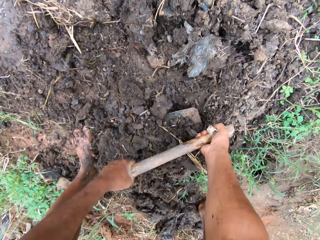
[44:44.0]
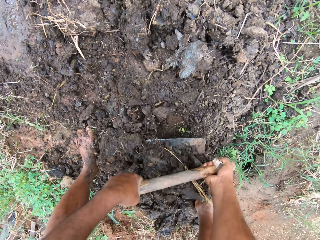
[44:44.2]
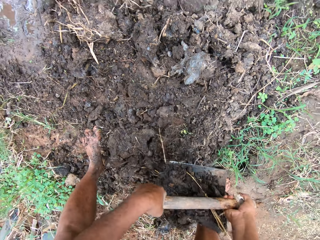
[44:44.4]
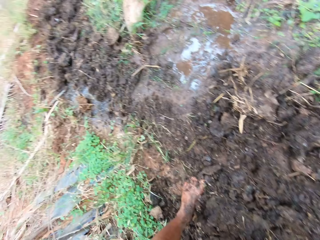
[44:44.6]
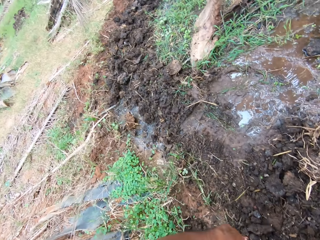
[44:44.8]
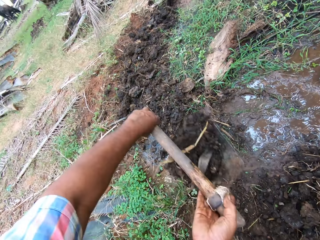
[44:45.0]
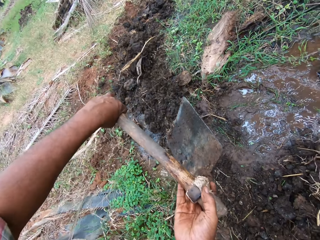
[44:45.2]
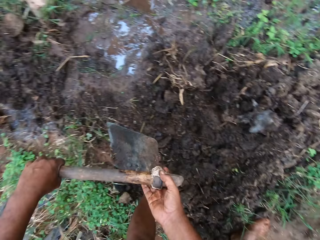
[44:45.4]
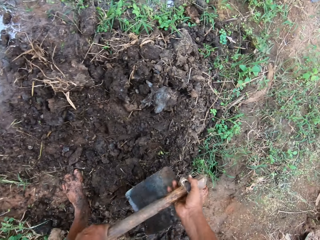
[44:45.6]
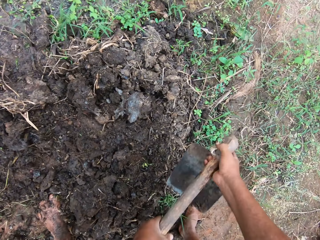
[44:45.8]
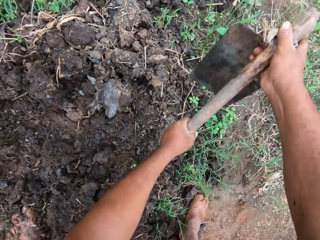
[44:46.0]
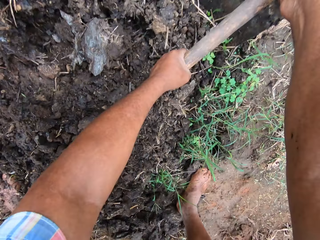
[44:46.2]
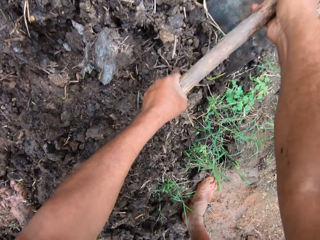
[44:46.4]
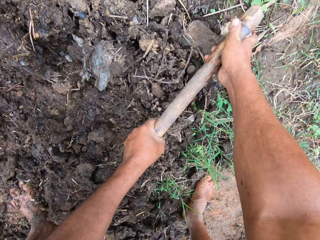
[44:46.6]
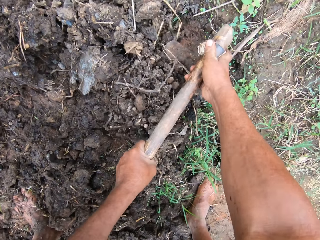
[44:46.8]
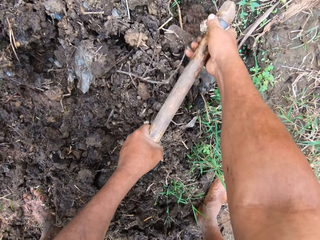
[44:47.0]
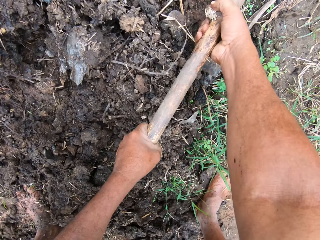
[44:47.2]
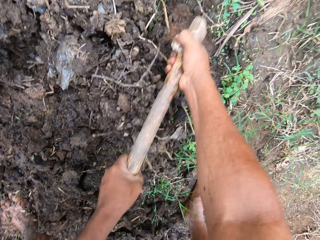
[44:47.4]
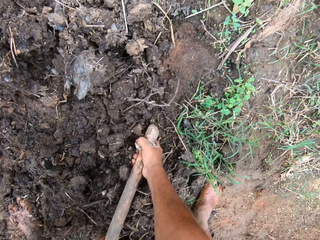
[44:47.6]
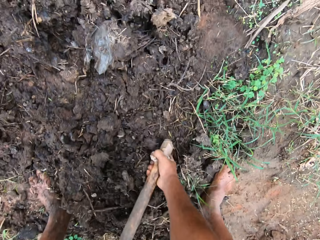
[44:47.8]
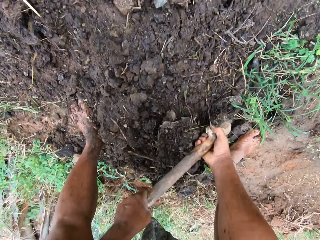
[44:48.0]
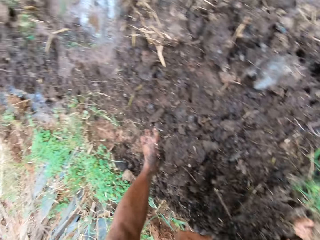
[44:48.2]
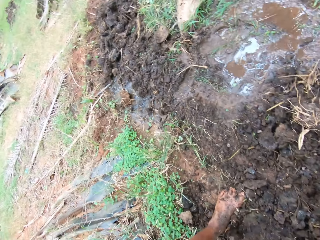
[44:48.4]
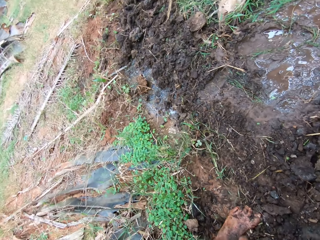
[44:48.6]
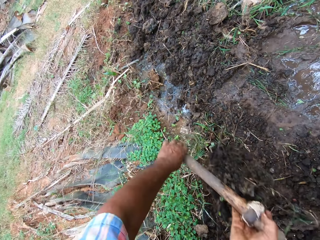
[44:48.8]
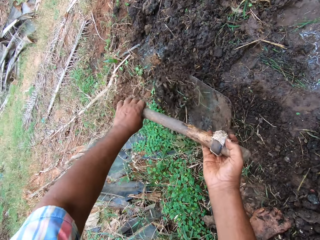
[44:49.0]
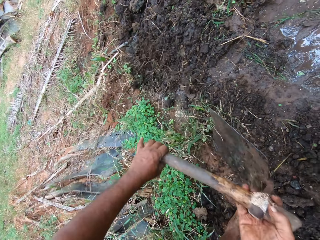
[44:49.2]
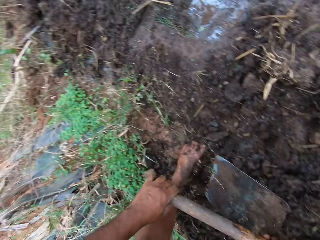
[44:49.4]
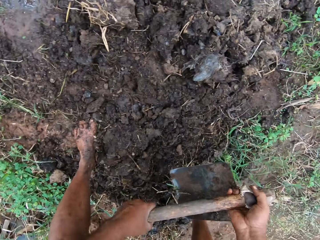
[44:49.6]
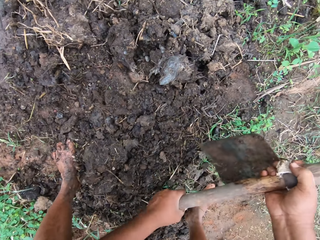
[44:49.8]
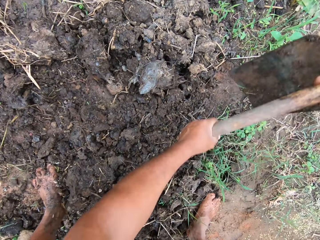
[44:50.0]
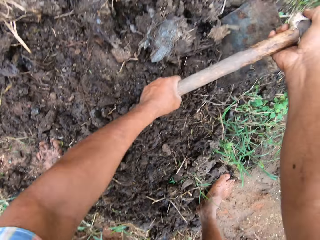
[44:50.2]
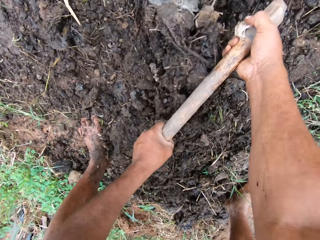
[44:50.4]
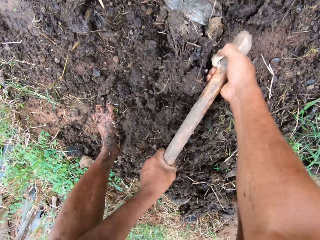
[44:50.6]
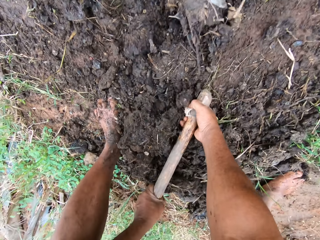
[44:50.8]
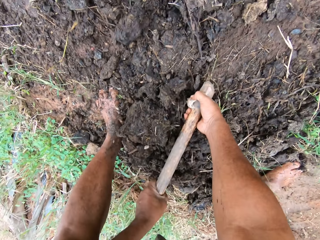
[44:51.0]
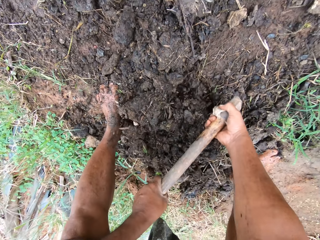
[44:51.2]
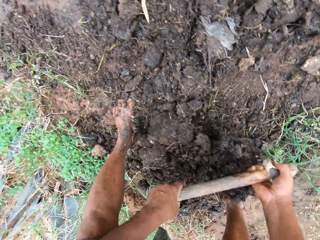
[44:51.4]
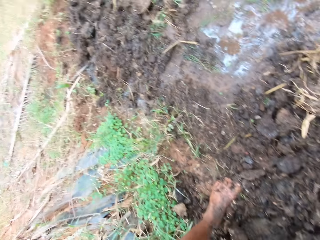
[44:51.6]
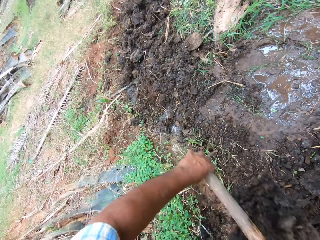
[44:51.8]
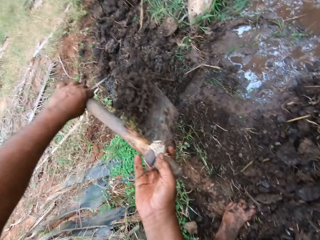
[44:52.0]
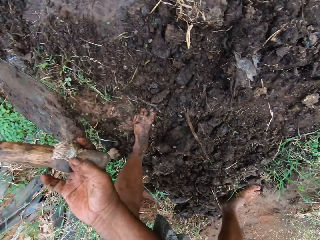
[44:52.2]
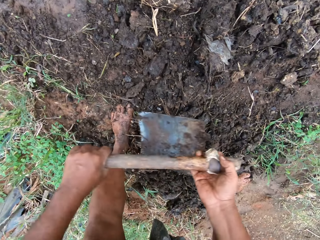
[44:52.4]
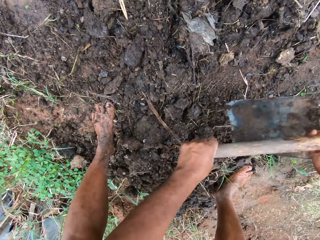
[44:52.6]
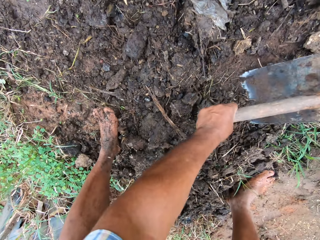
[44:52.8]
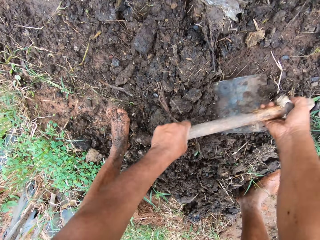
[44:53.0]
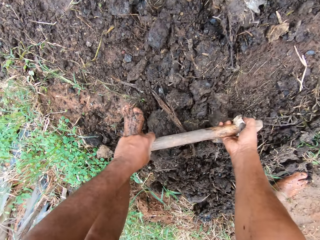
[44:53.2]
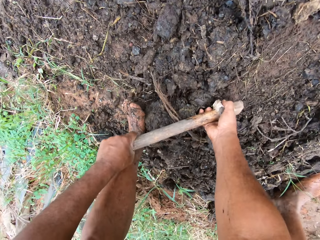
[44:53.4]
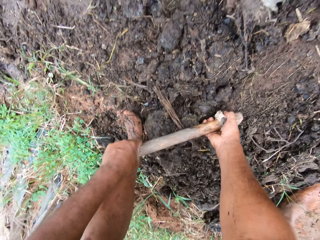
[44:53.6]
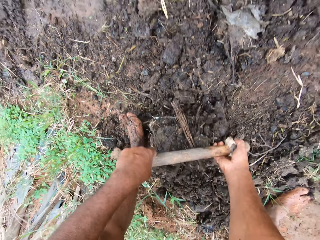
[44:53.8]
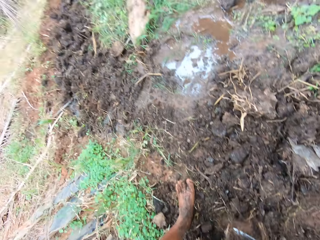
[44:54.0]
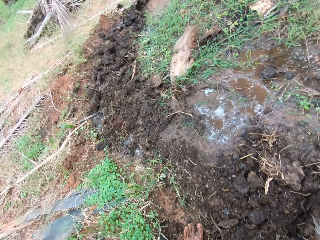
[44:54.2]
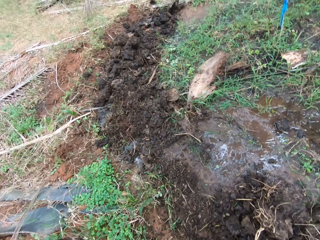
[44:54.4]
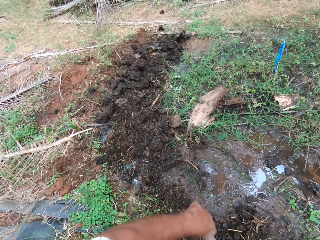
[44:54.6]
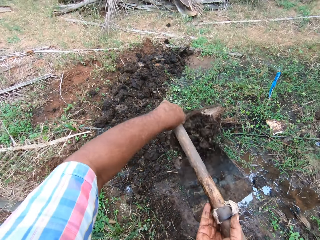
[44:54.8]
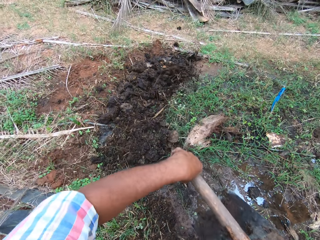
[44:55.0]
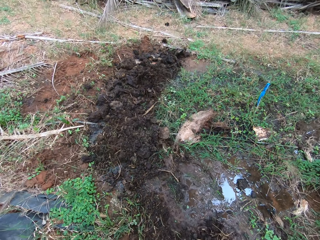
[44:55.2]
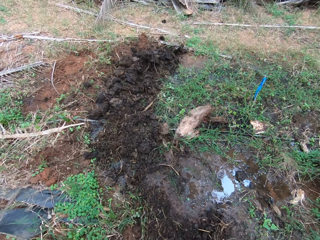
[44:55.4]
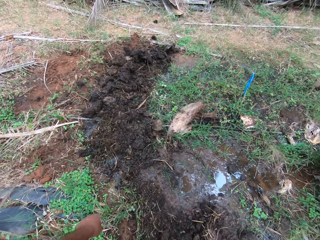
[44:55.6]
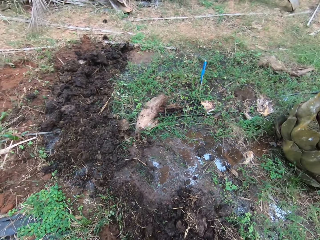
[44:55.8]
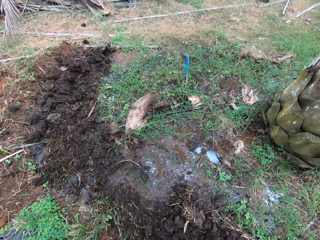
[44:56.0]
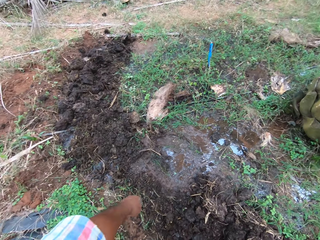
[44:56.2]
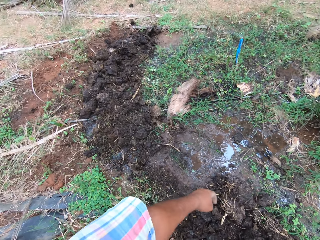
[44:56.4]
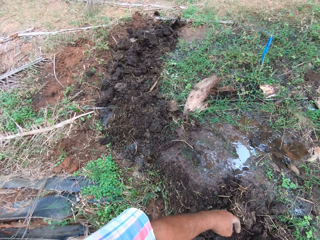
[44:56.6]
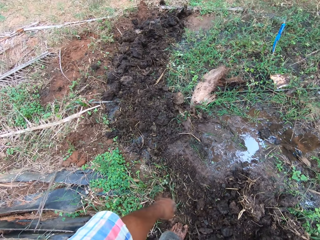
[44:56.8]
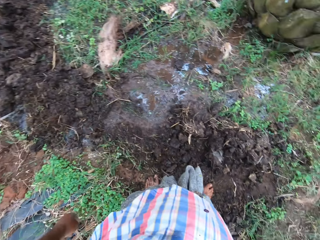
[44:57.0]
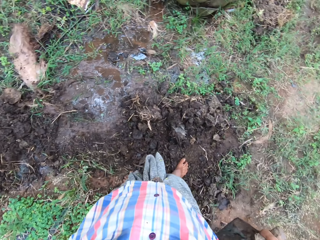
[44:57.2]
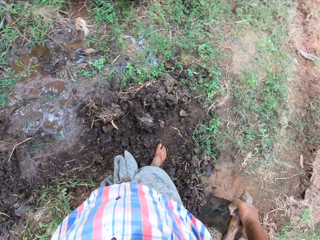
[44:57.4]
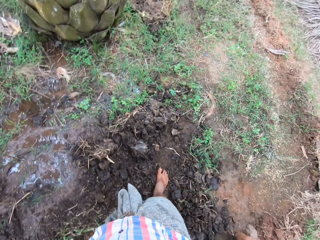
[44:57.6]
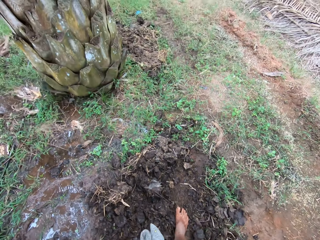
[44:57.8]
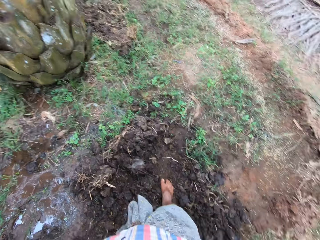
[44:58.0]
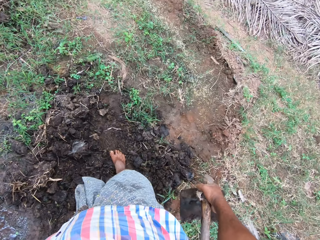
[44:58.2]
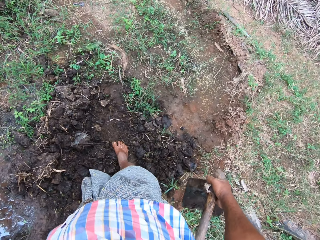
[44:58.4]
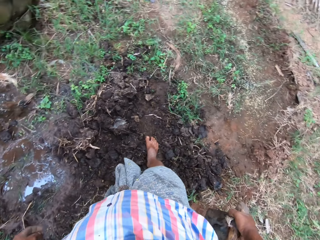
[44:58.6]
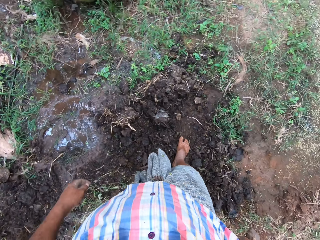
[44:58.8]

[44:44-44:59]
The camera wearer packs soil or clay with the hoe. They weed with the hoe. They throw the soil on water with the hoe. They pack the soil with the hoe. They weed with the hoe. They throw the soil on water with the hoe. They pack the soil with the hoe. They weed with the hoe. They throw the soil on water with the hoe. They pack the soil with the hoe. They move the clay with the hoe. They throw the soil on water. They stop weeding.

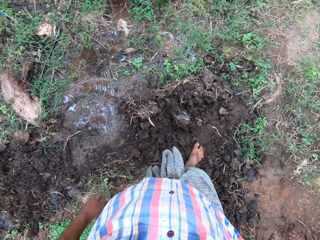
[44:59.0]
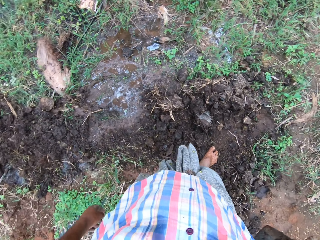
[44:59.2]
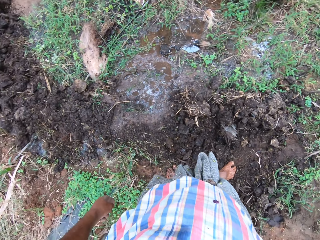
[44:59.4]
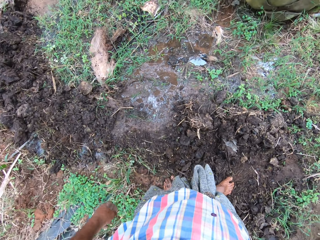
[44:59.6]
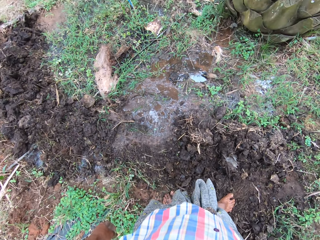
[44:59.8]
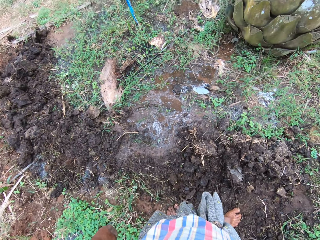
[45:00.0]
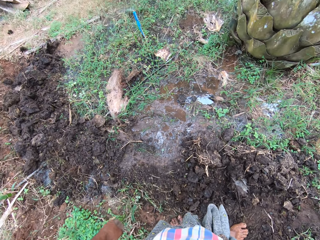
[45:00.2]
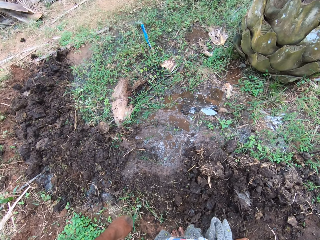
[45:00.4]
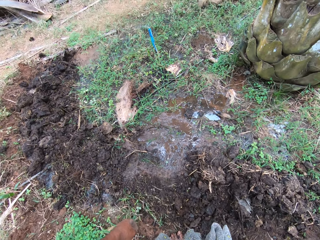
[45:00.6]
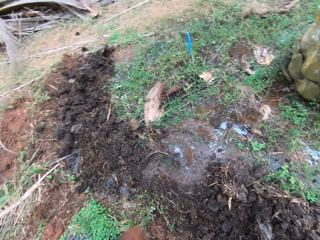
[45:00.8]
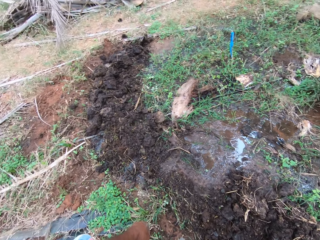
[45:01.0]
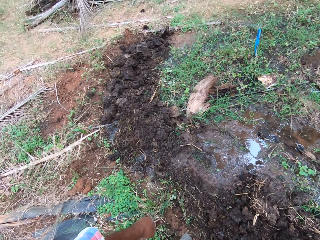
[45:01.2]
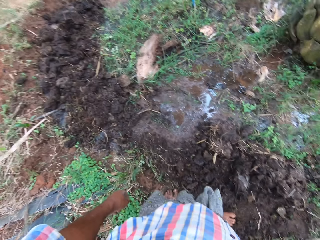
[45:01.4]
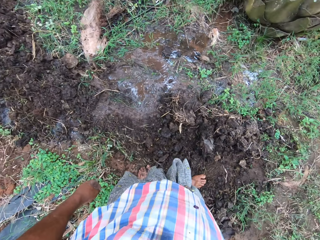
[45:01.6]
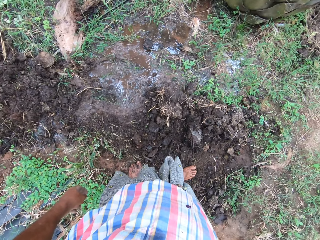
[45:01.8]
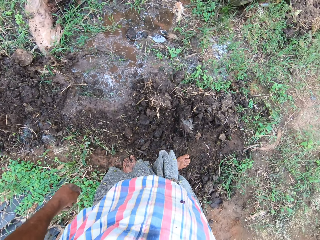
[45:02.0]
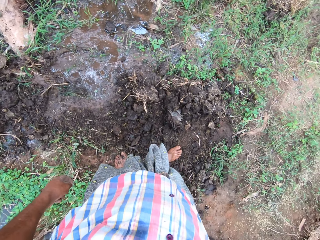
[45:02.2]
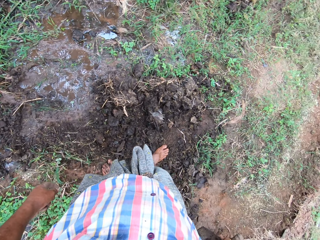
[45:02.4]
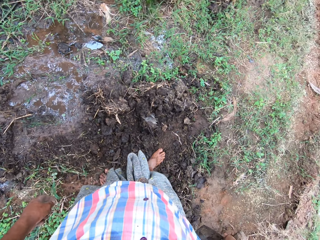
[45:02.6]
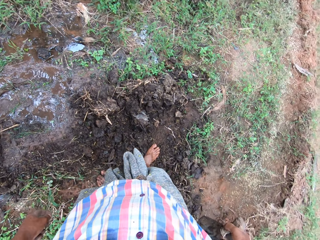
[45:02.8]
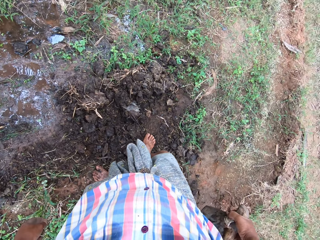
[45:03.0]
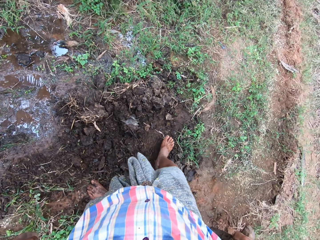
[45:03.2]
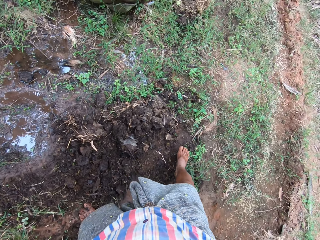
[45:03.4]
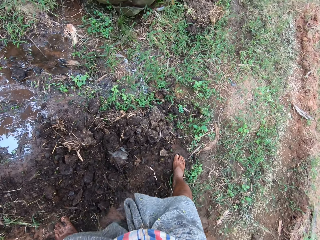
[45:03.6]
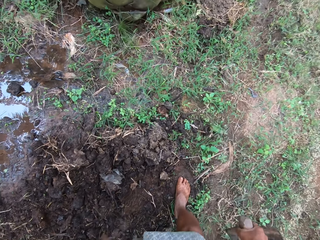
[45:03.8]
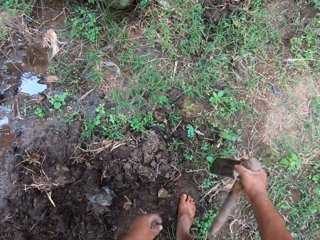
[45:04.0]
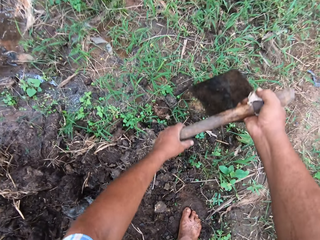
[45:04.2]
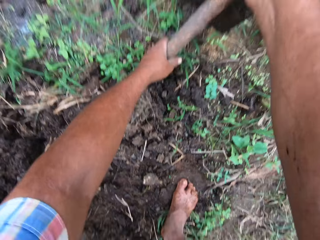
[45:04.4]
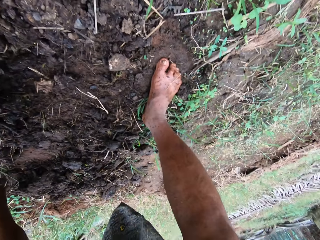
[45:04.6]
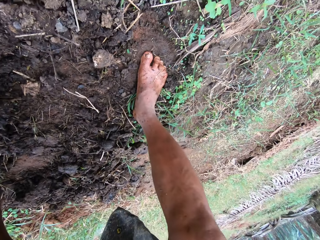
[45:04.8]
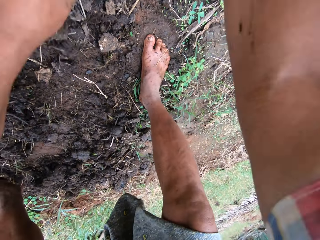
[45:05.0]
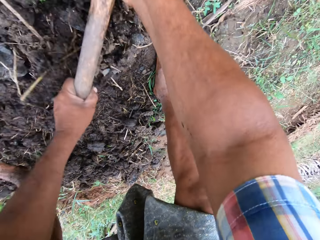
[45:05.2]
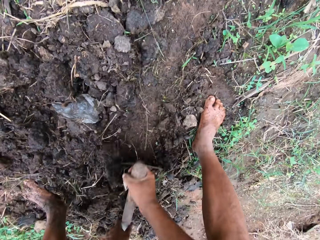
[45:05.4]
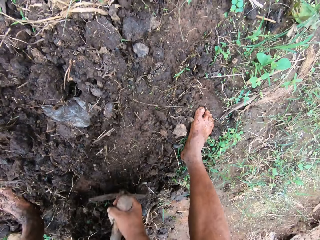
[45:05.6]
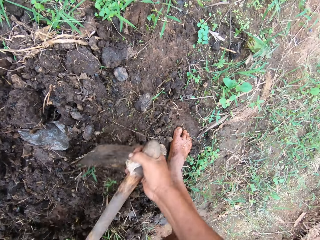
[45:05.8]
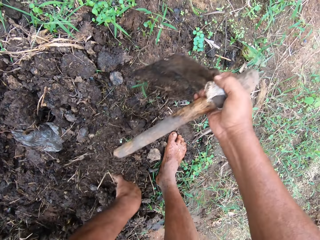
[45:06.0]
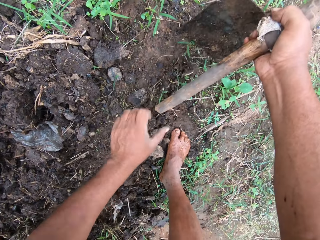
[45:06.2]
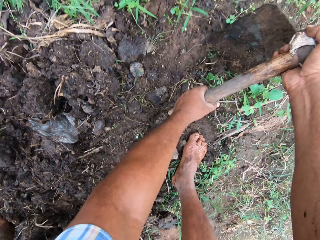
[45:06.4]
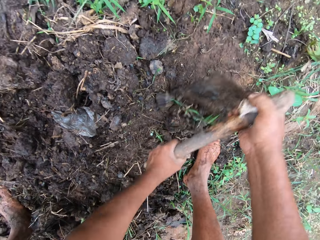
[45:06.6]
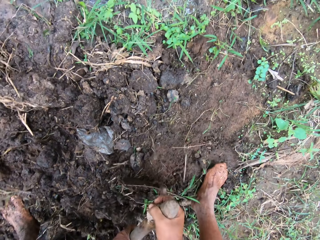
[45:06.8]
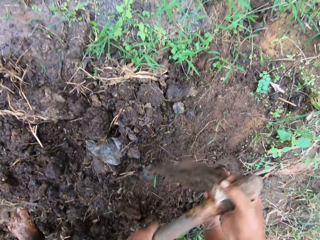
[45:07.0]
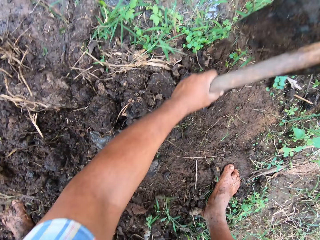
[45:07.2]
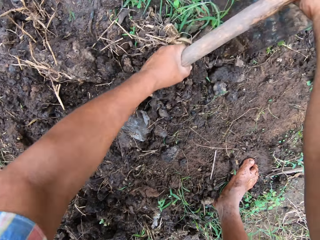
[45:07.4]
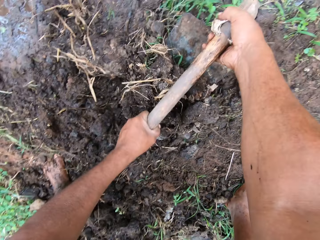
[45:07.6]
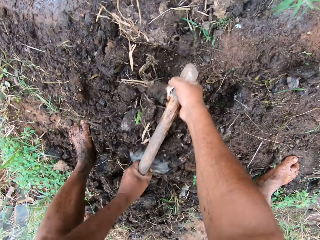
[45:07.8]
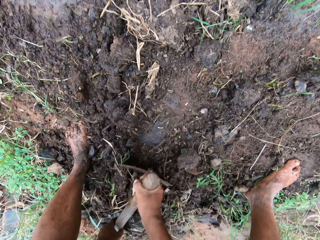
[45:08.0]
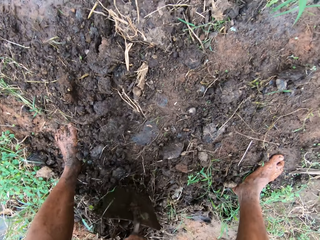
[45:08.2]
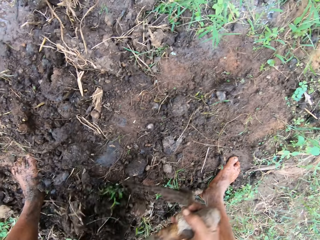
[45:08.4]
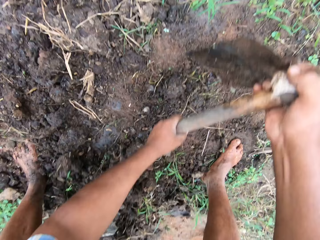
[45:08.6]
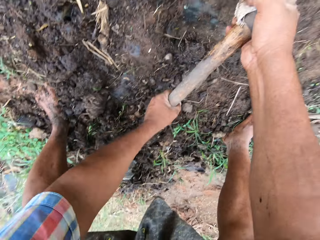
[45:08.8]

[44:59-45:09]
The camera wearer weeds with a hoe. They pack soil with the hoe.
